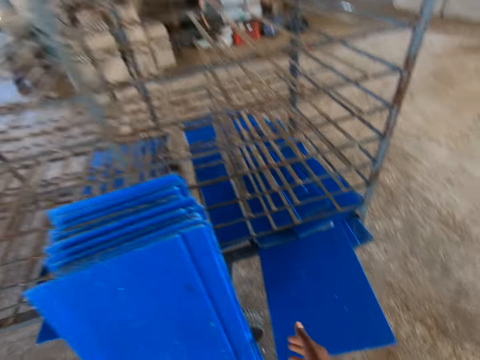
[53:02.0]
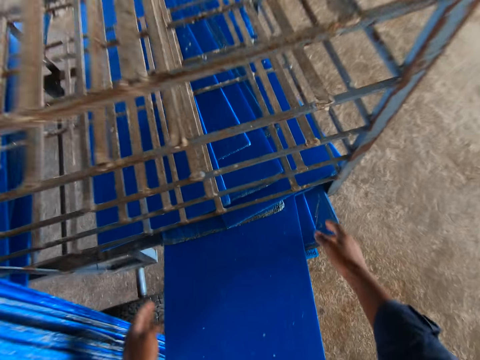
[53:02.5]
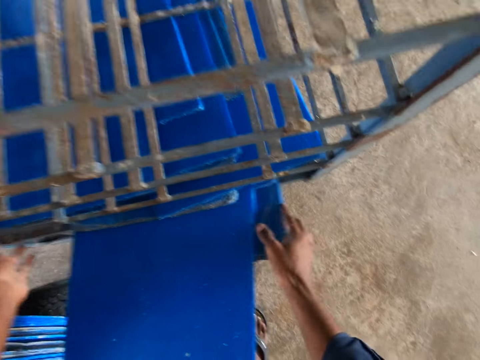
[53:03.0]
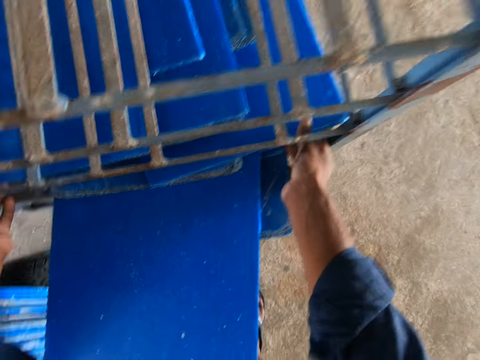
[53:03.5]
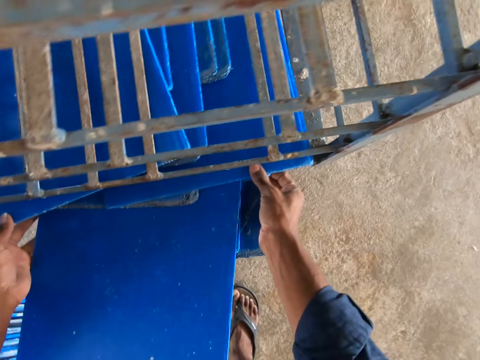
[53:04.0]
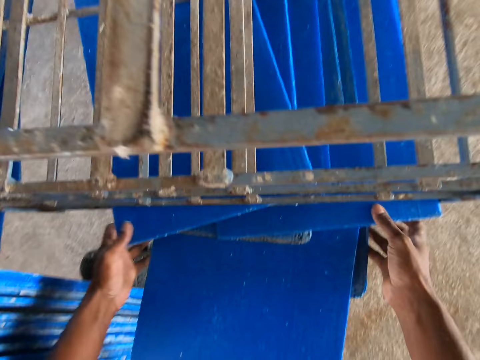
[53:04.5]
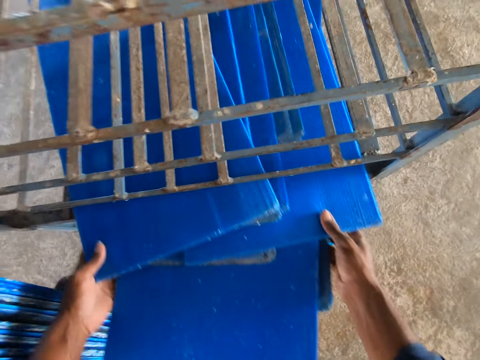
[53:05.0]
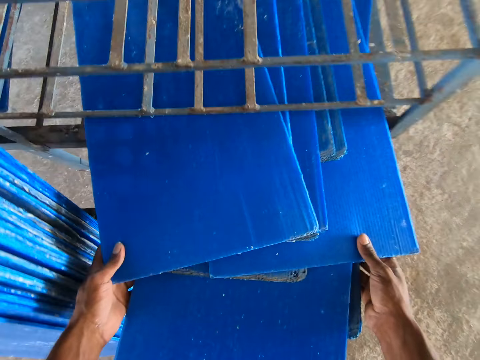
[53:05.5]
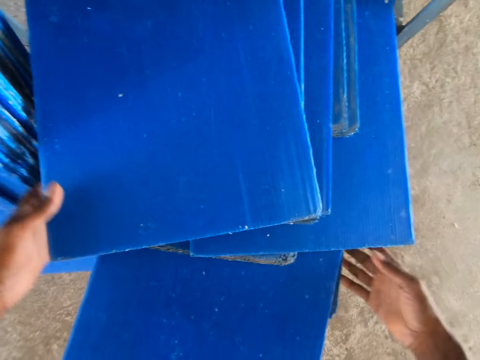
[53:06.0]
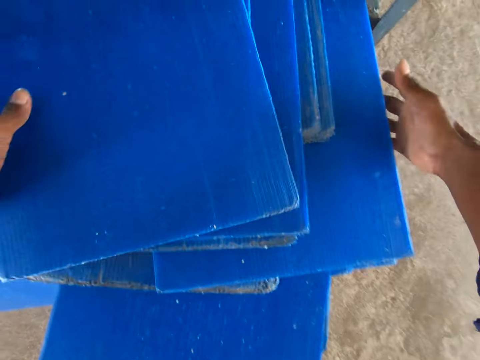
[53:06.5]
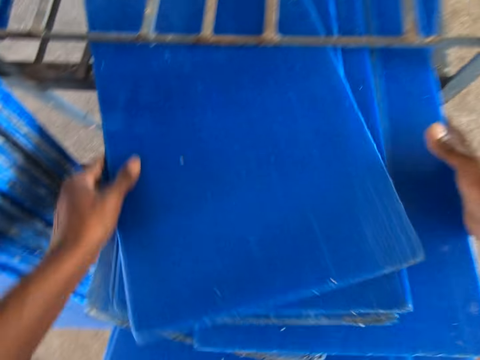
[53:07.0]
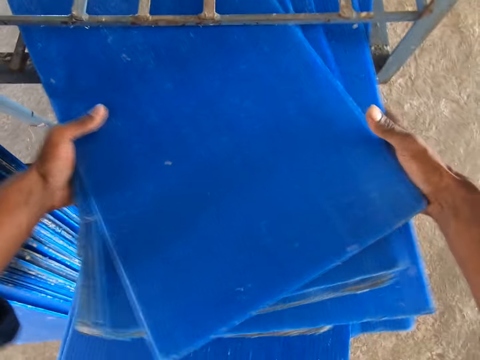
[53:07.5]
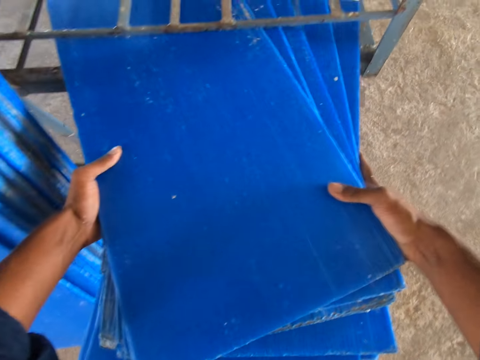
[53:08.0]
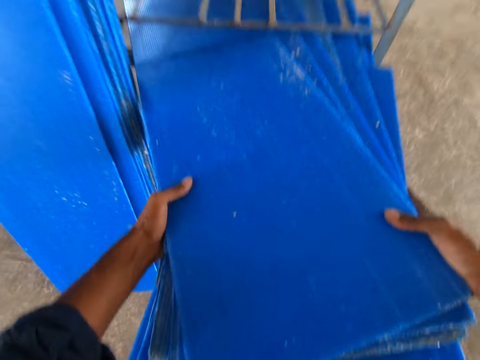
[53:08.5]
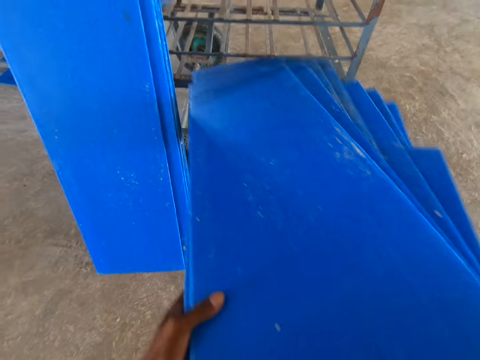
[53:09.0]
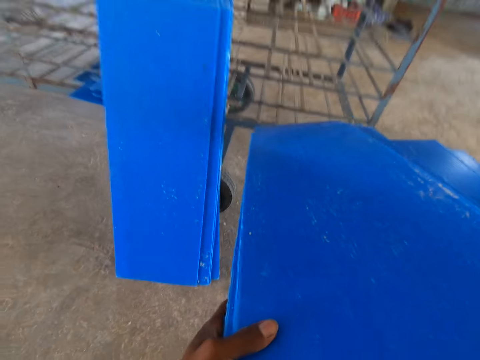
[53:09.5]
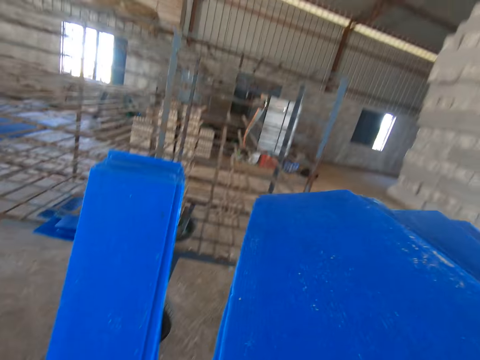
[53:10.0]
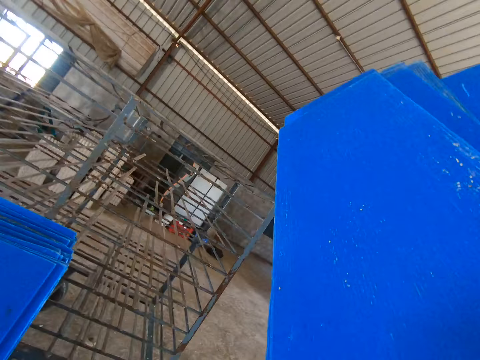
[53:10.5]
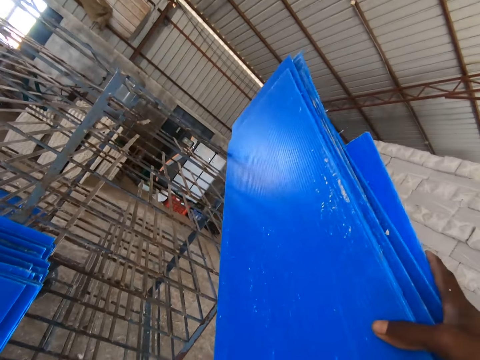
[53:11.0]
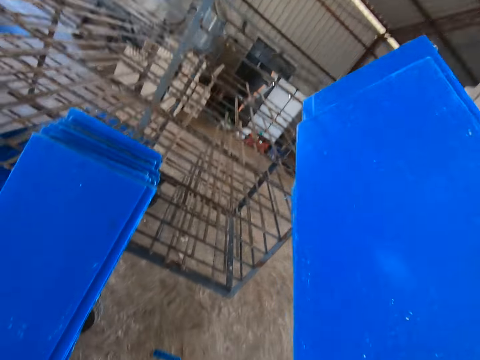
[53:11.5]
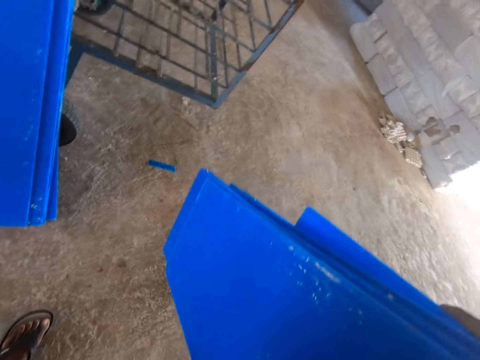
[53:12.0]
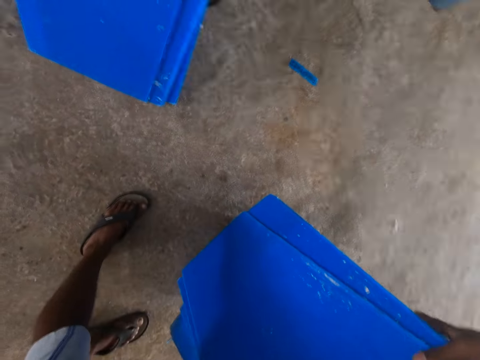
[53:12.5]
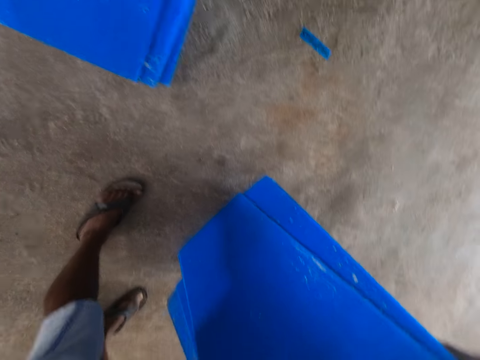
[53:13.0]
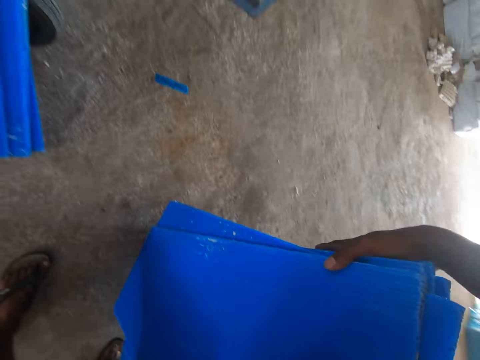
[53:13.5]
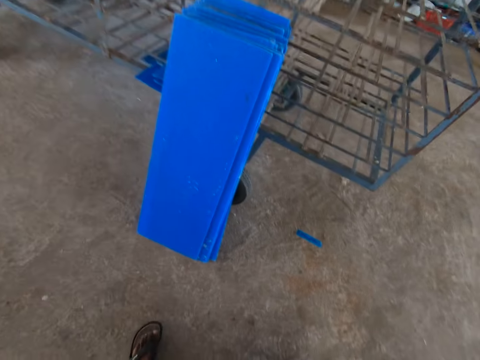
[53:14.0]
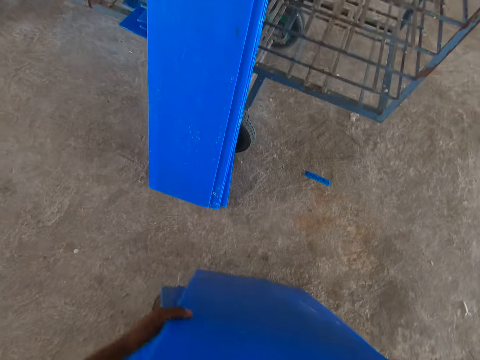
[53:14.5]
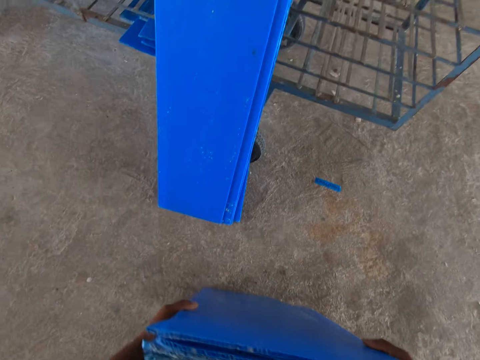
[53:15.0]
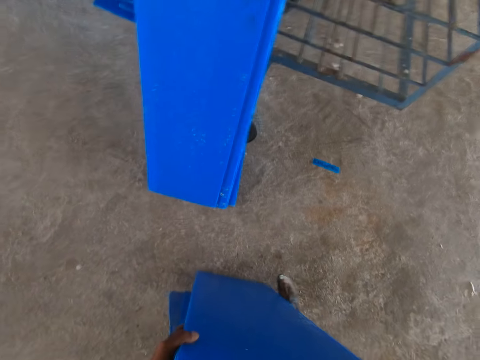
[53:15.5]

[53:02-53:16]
The camera wearer takes out trays from the rack with both hands. They hit the trays on the rack with both hands. They place the trays on the ground with both hands.

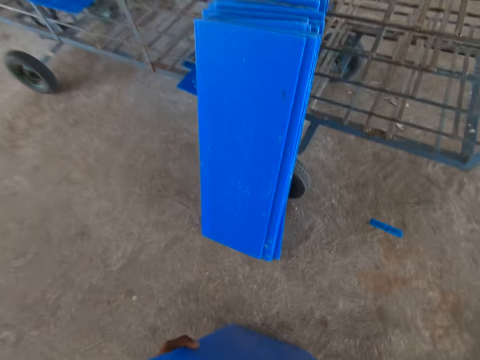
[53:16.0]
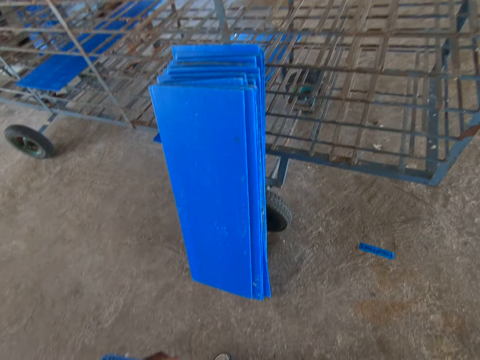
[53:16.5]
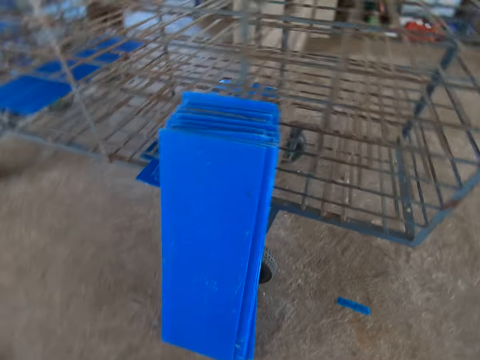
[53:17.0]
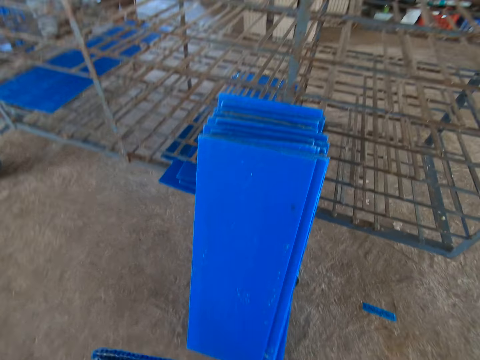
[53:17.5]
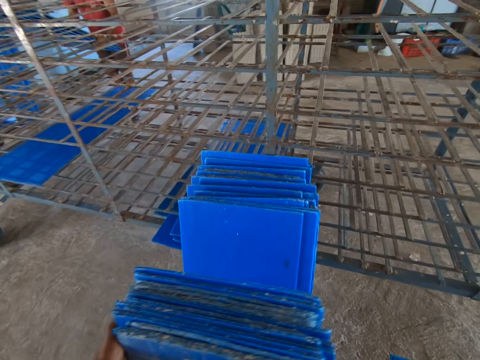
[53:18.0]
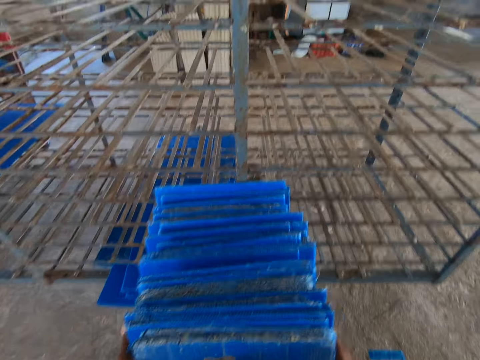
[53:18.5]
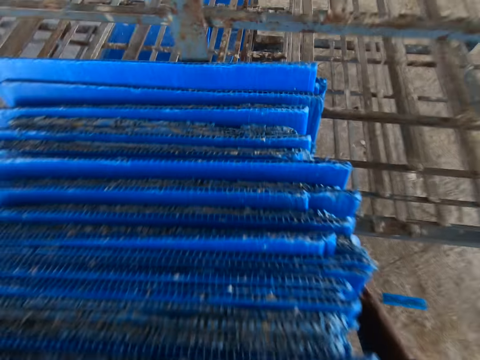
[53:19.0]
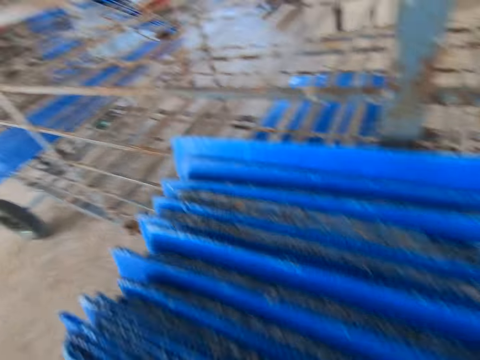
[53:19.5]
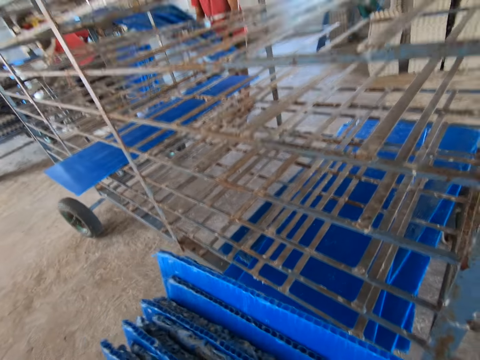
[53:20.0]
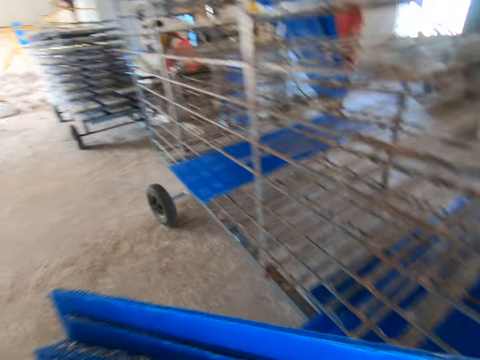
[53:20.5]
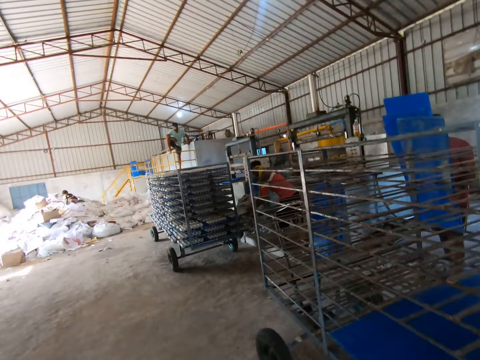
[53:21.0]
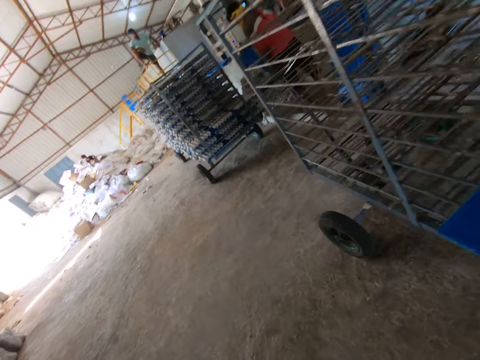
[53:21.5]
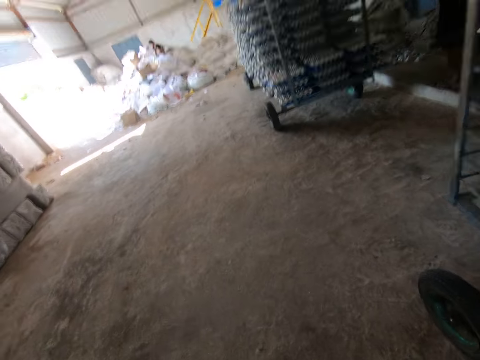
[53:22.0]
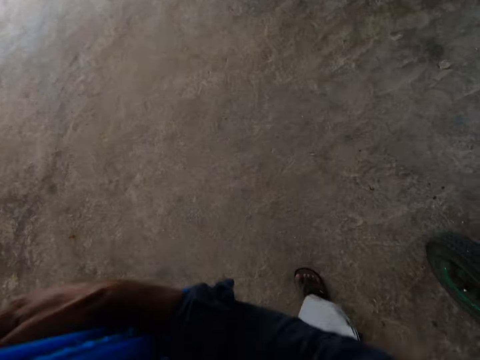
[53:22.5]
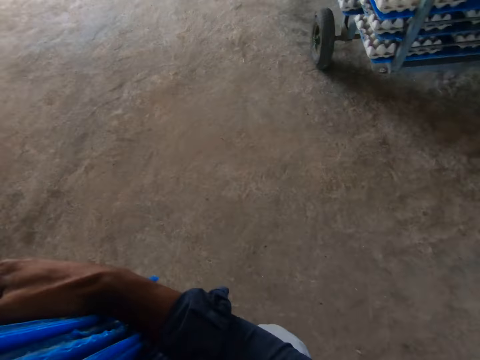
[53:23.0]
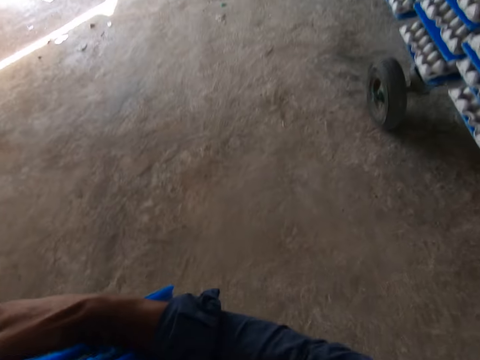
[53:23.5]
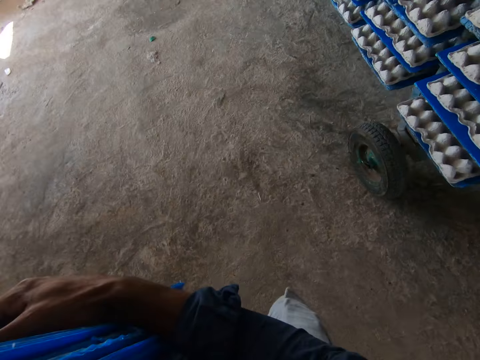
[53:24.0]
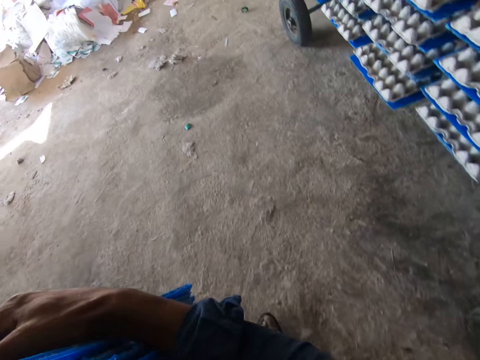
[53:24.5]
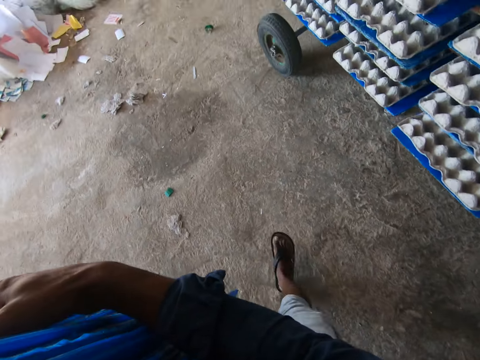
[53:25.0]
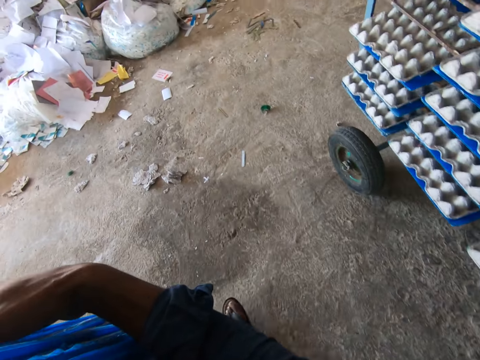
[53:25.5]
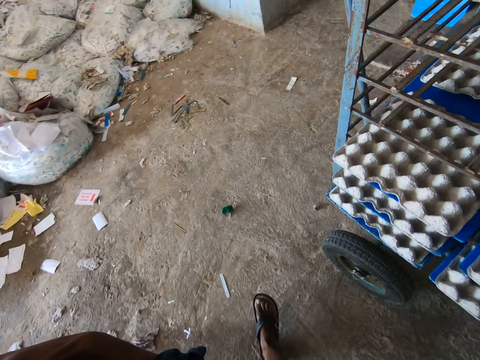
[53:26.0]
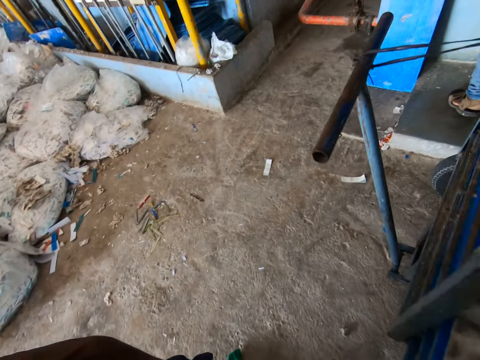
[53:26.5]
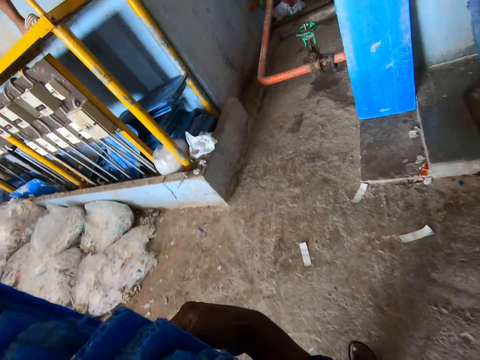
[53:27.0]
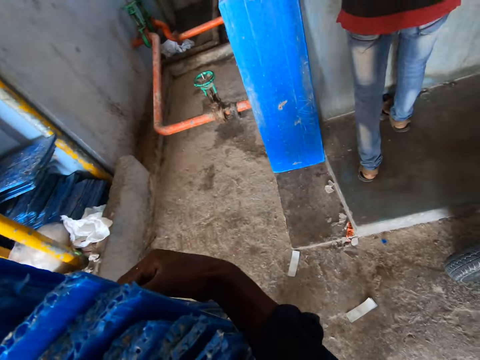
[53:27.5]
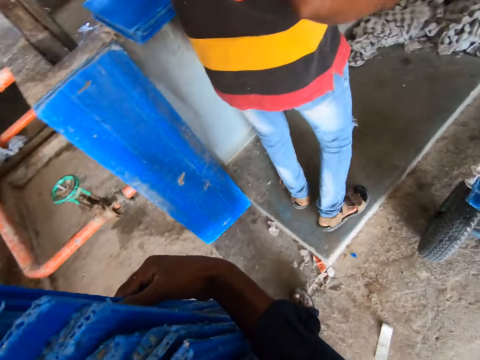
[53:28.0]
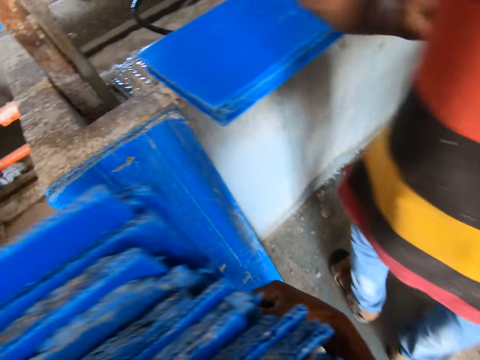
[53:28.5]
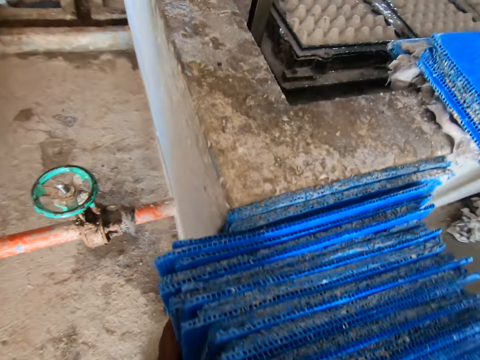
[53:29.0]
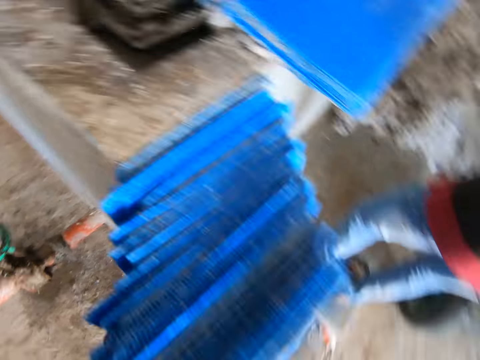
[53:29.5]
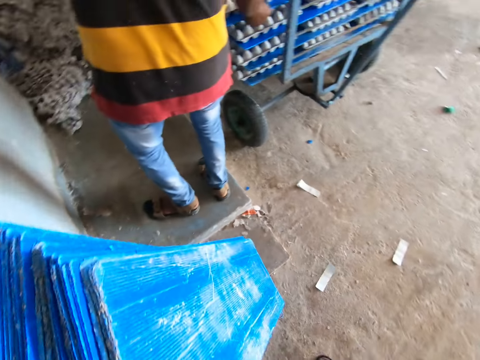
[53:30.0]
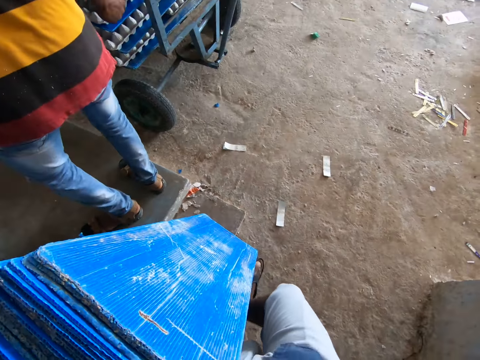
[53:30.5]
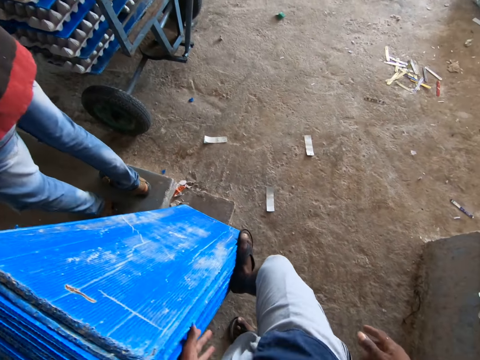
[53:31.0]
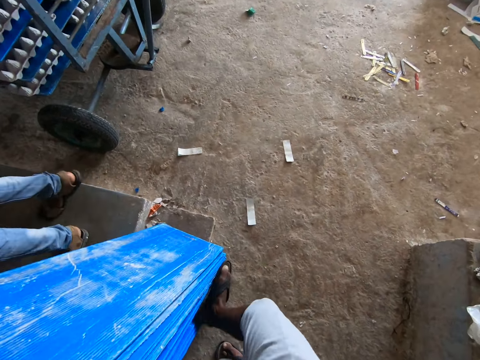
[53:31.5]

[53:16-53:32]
The camera wearer leans the trays or pulp boards against the trays with both hands. They carry the trays by the rack with both hands. They pick the pulp boards. They walk around the room. They place the trays against a wall in the factory.
